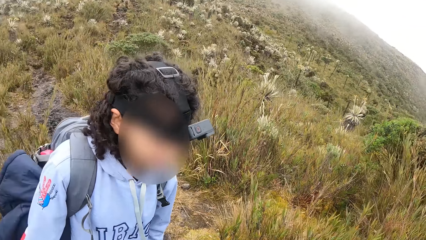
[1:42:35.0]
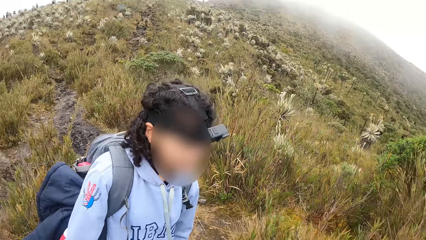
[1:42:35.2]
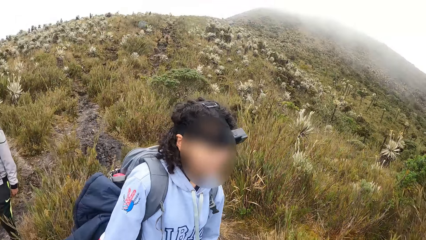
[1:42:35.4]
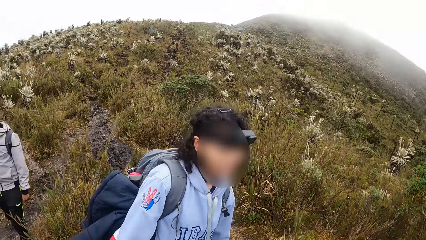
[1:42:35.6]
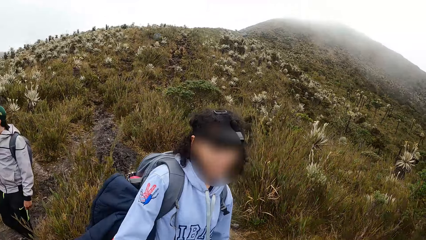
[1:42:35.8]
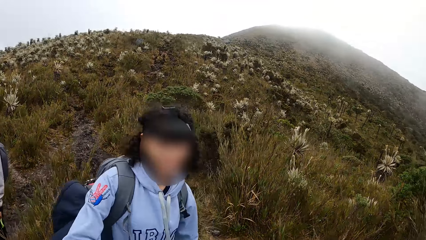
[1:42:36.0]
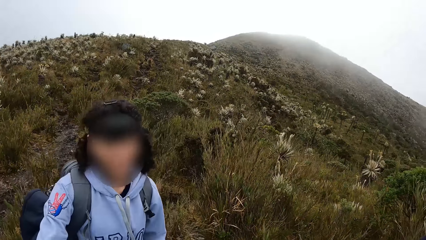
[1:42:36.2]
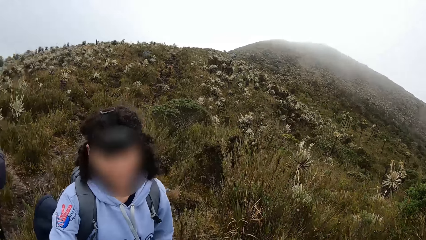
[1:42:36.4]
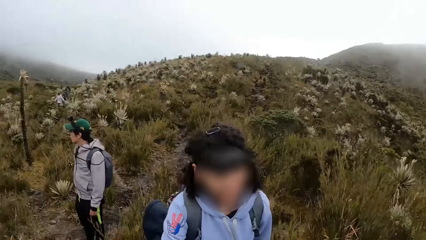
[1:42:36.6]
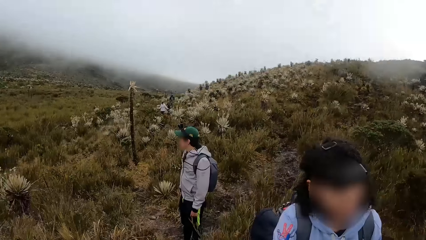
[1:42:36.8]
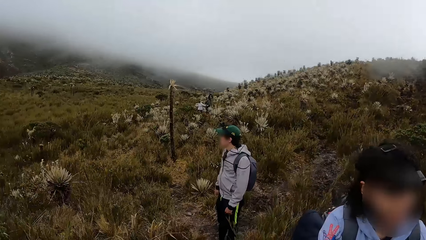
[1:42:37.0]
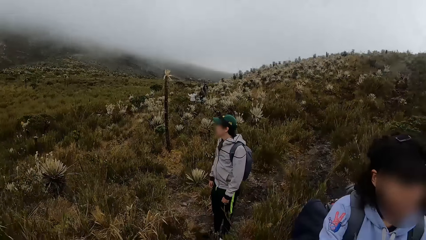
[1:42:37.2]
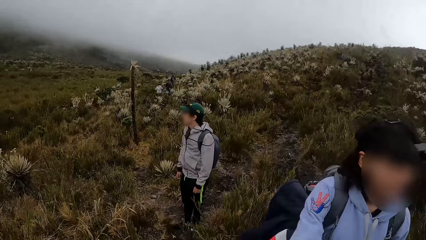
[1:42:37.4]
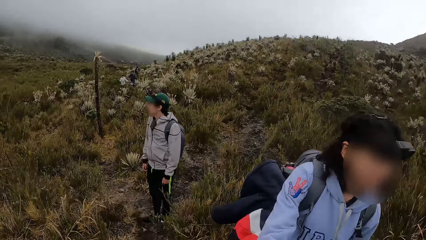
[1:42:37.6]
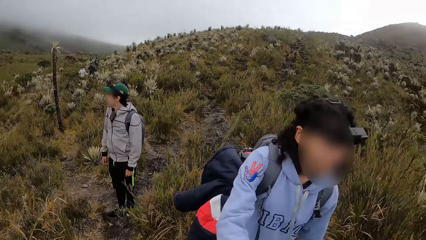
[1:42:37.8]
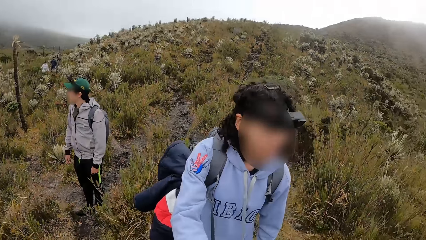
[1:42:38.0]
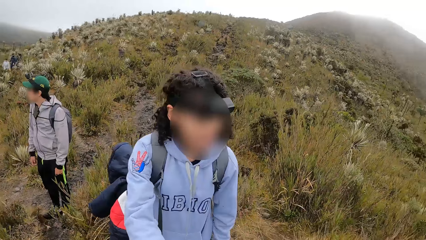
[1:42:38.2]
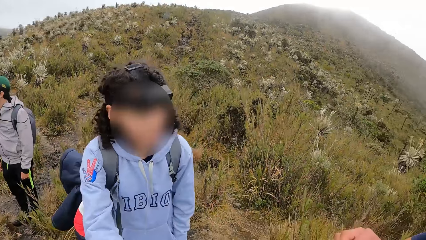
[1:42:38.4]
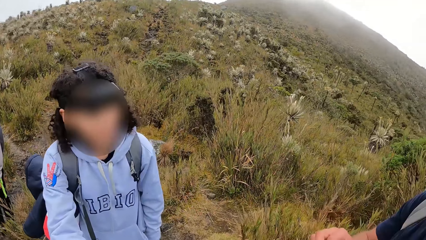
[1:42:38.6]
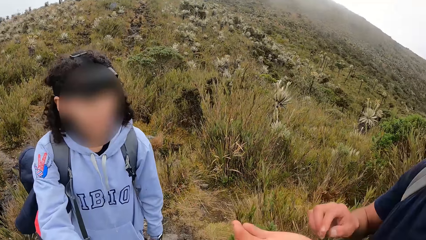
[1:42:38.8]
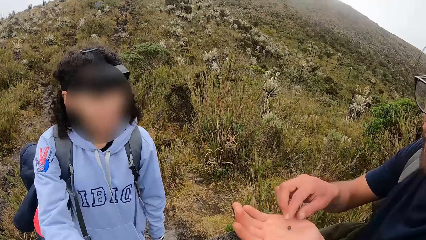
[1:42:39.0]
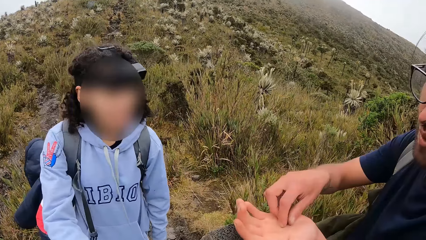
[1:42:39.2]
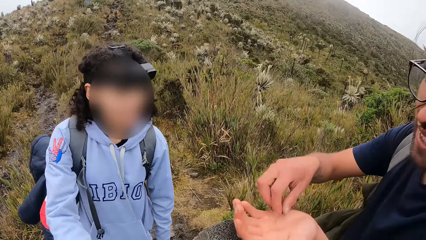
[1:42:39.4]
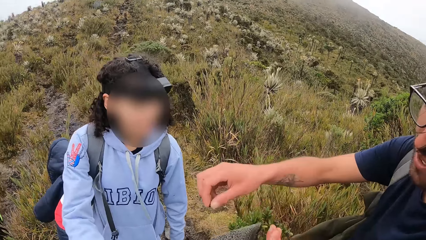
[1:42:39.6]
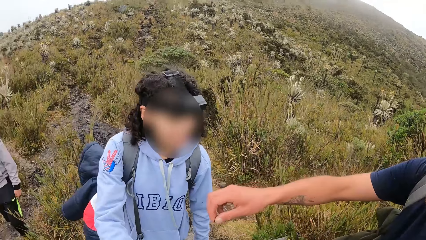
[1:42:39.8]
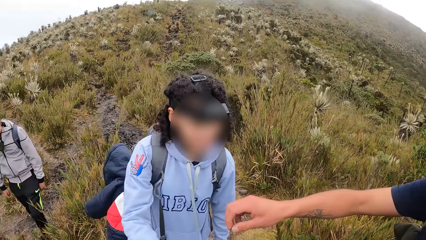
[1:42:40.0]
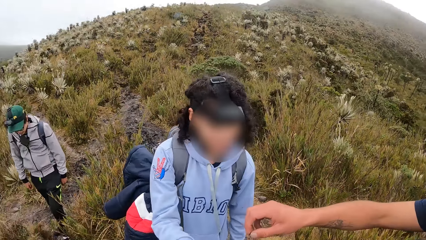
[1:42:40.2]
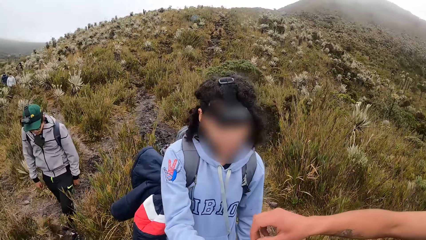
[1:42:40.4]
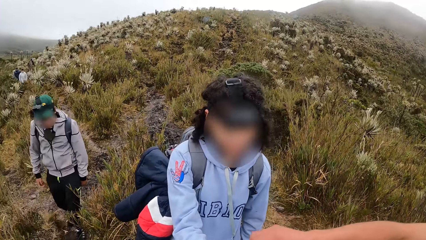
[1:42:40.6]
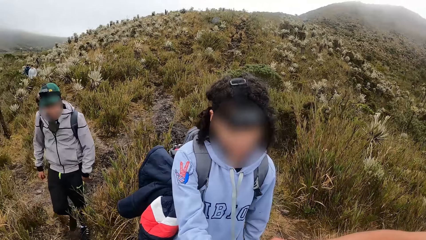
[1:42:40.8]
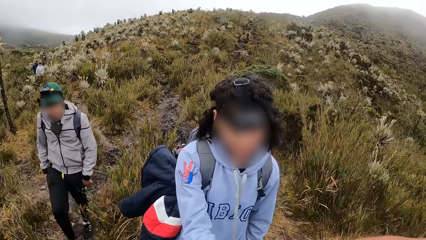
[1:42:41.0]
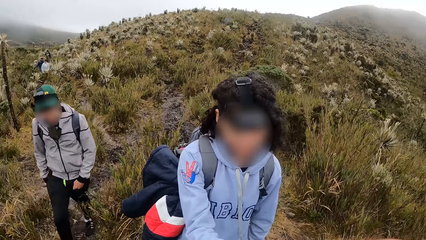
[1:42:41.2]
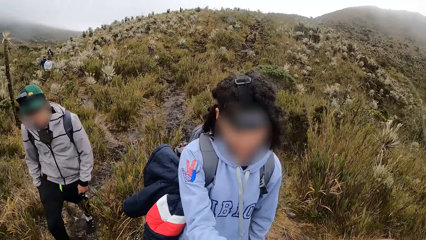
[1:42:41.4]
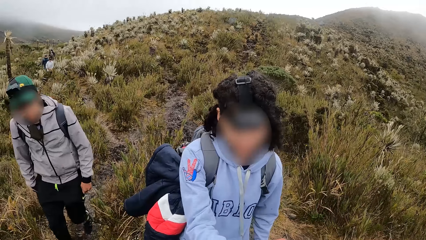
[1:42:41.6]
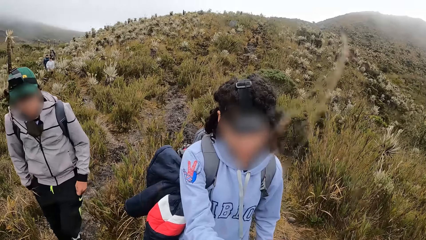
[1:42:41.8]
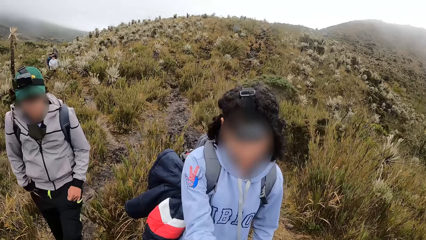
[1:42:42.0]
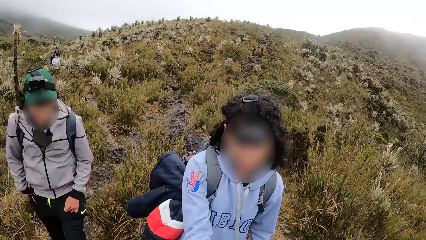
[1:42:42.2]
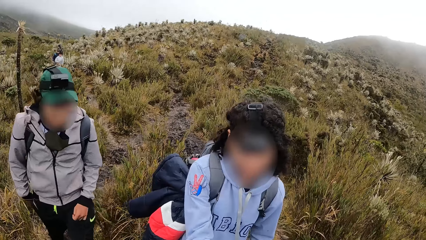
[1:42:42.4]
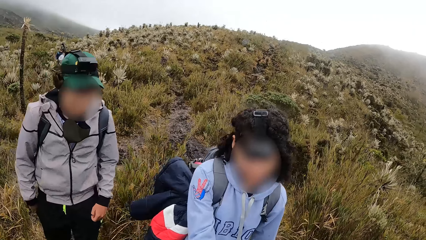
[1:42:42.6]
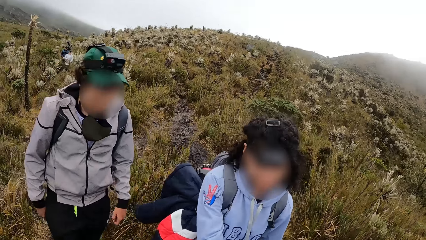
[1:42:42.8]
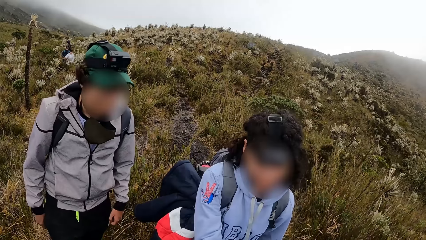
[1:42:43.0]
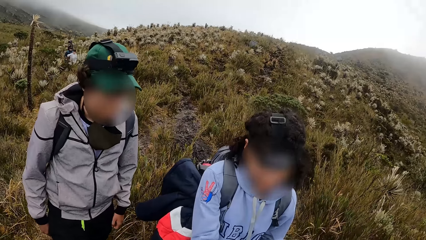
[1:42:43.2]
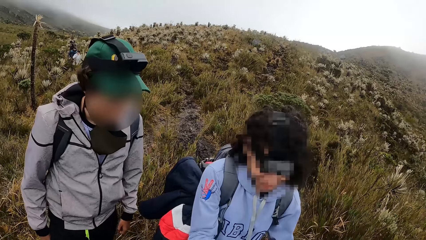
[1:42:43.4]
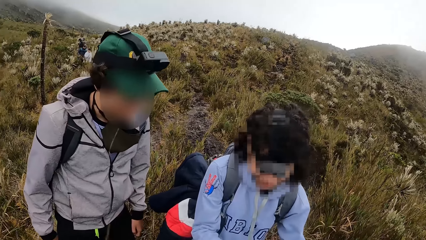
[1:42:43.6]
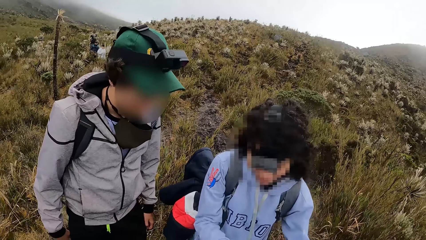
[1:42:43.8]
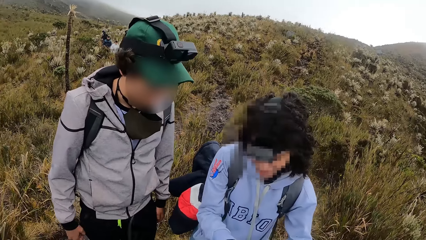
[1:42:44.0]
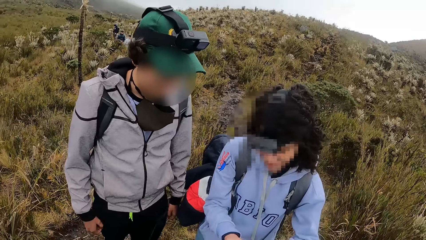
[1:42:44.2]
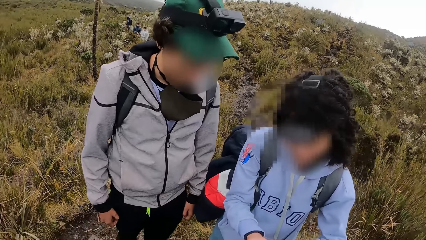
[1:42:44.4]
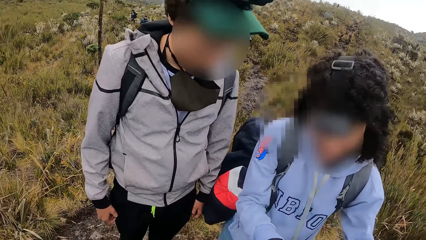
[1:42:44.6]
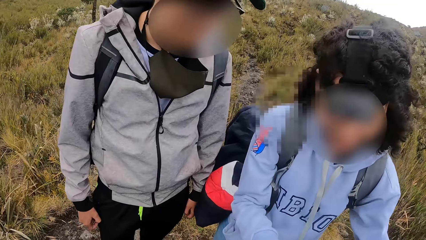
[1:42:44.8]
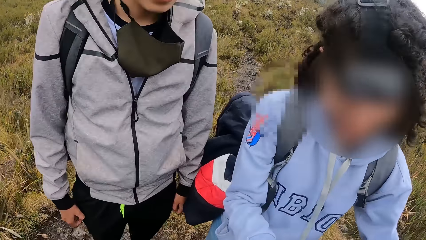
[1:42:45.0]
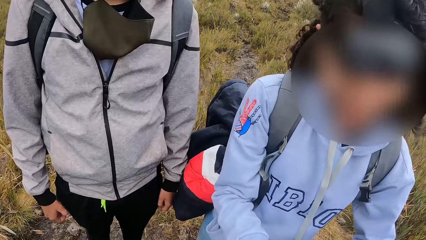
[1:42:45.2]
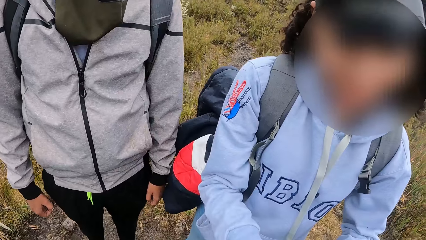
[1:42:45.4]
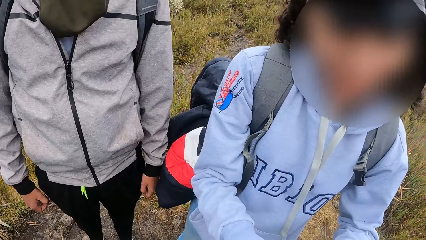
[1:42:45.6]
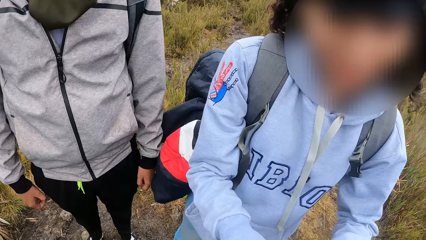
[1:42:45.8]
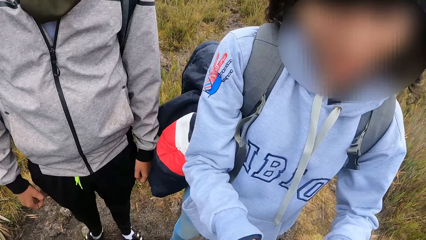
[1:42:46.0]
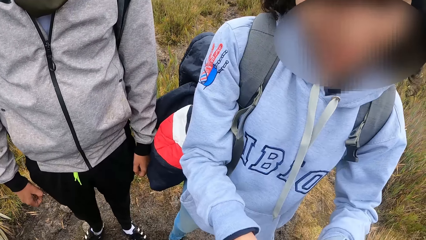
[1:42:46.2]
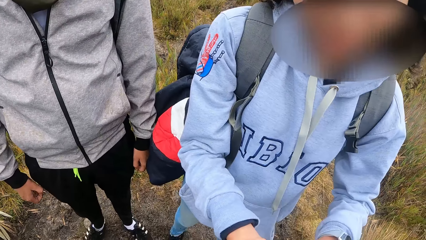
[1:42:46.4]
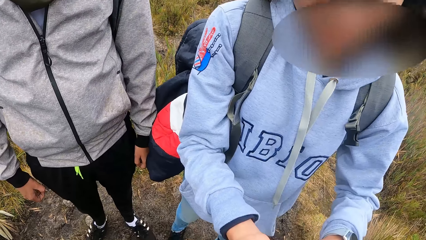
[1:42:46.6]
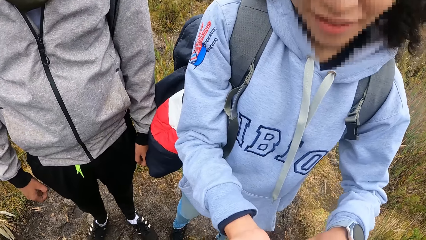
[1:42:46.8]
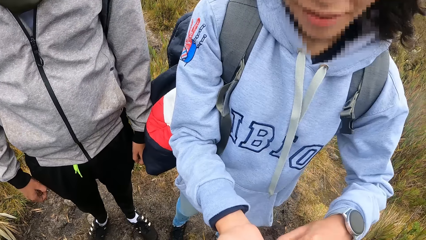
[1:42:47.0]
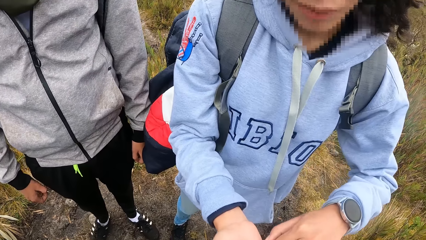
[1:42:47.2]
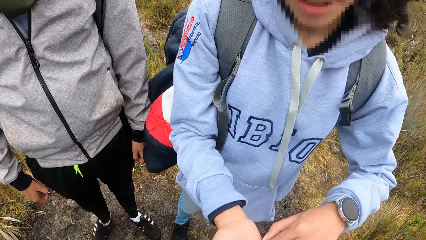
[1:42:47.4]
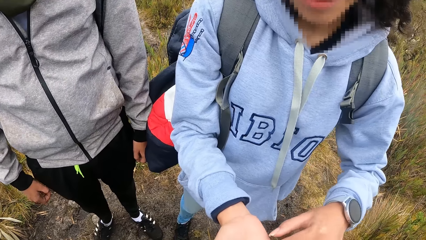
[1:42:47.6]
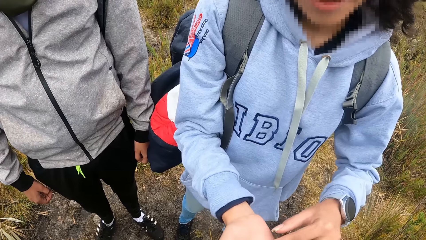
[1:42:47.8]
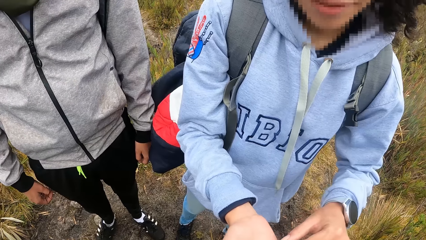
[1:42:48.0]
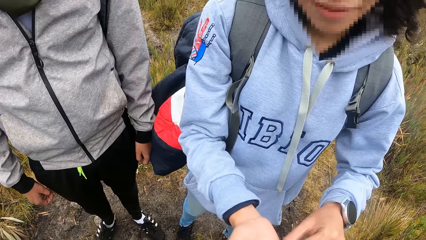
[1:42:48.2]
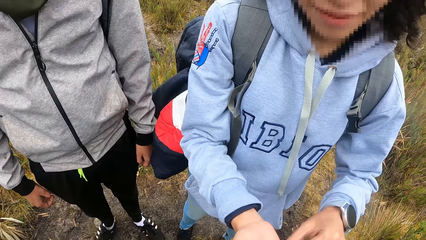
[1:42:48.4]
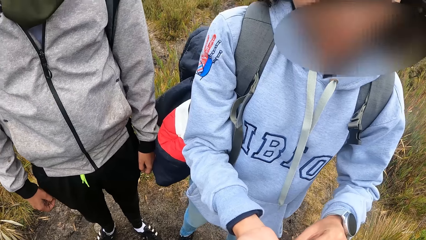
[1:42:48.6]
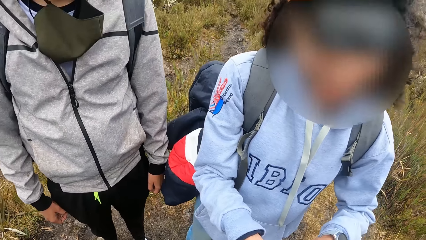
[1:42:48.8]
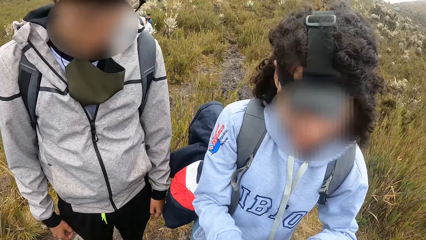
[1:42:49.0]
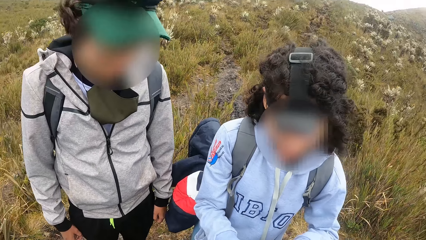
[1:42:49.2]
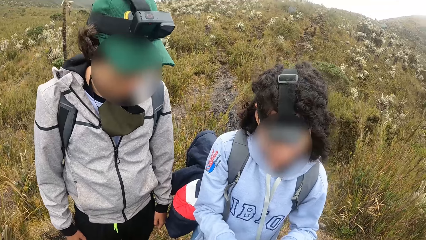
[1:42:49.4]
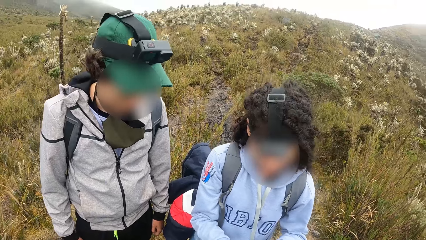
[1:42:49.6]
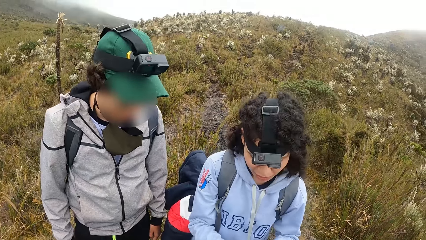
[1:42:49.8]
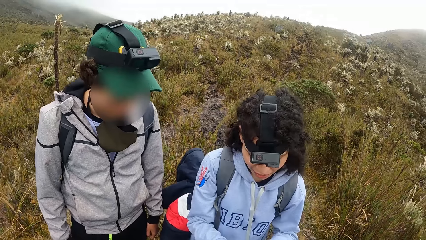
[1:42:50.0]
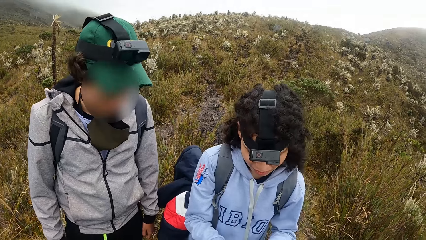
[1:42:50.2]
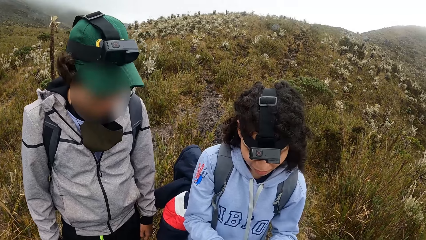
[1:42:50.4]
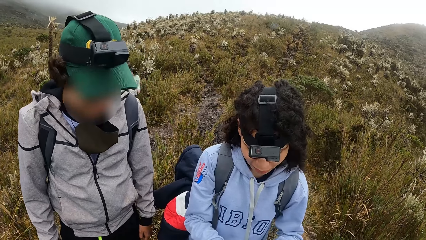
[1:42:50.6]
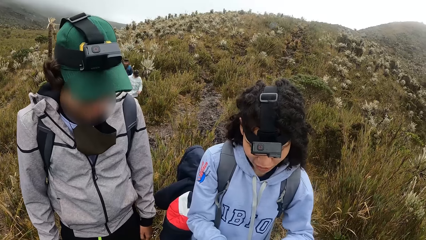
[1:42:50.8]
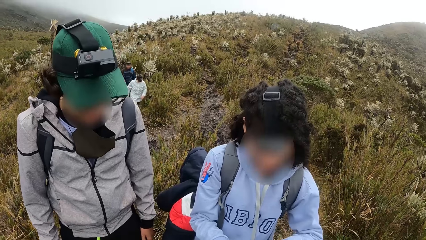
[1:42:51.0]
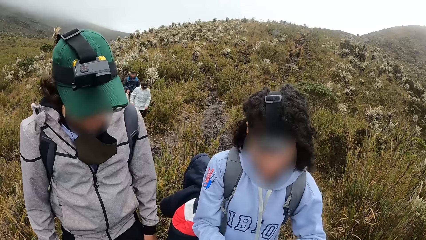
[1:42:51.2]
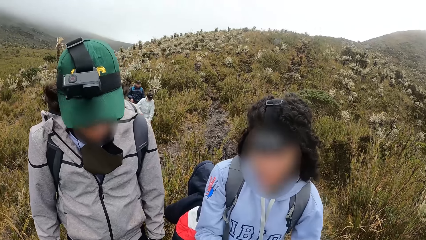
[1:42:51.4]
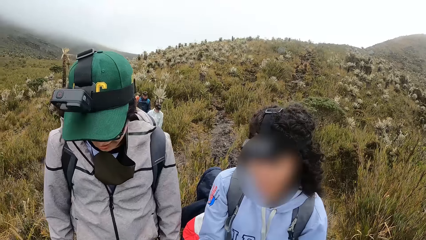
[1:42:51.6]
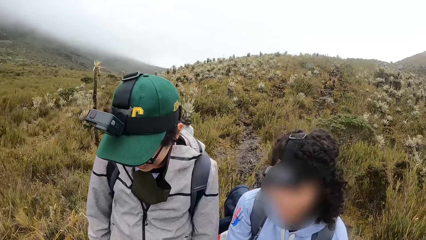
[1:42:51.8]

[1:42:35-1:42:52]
The man picks the seed from his left hand with his right hand. The man gives something to a girl. The camera wearer looks at the girl.
